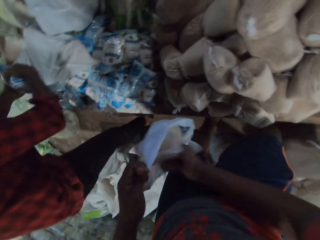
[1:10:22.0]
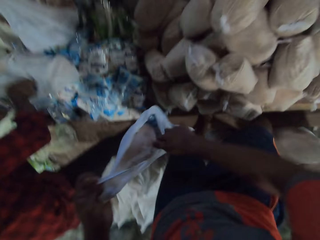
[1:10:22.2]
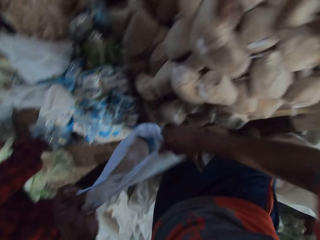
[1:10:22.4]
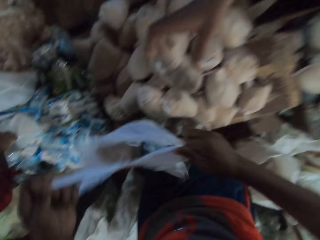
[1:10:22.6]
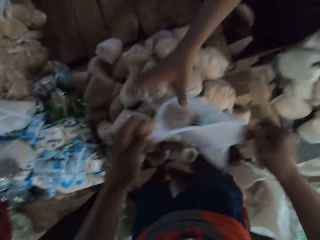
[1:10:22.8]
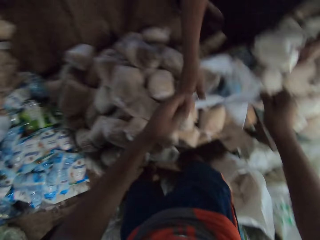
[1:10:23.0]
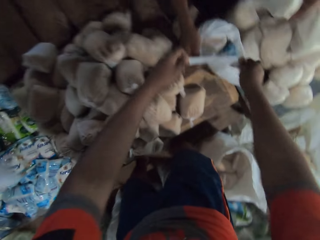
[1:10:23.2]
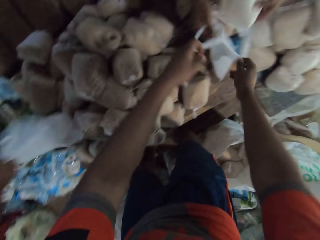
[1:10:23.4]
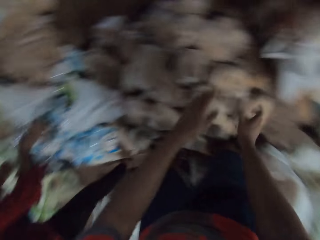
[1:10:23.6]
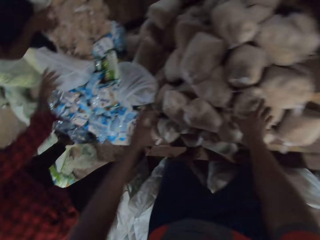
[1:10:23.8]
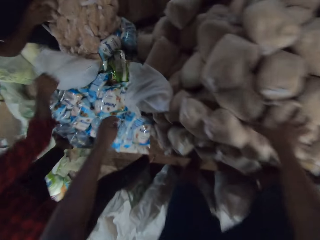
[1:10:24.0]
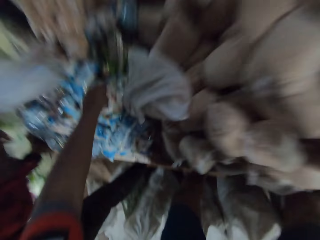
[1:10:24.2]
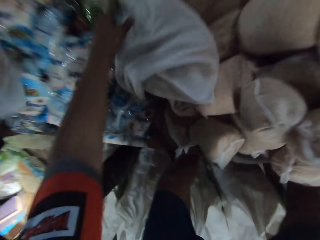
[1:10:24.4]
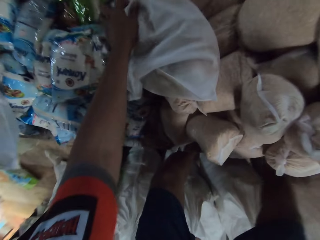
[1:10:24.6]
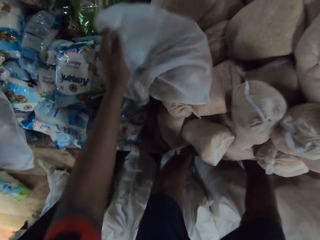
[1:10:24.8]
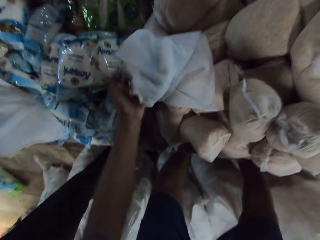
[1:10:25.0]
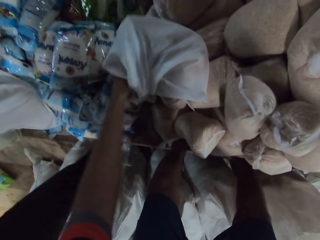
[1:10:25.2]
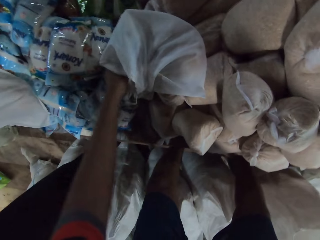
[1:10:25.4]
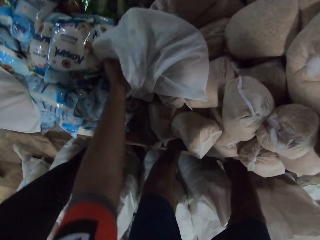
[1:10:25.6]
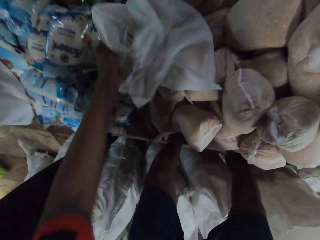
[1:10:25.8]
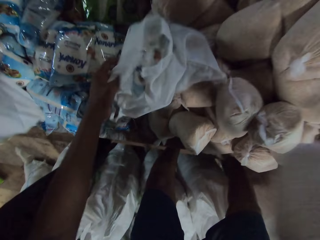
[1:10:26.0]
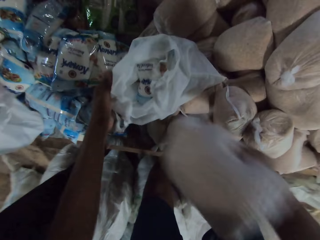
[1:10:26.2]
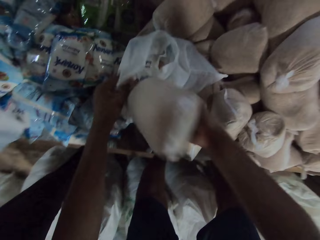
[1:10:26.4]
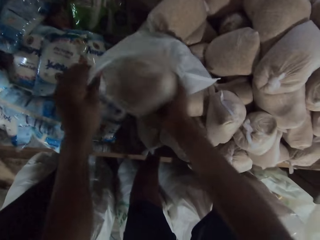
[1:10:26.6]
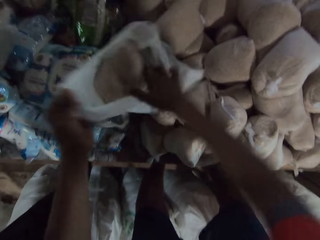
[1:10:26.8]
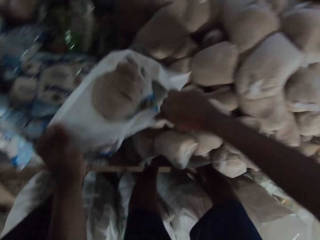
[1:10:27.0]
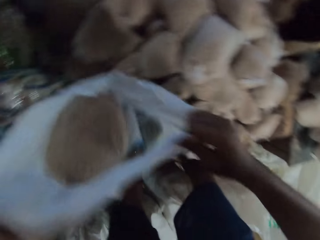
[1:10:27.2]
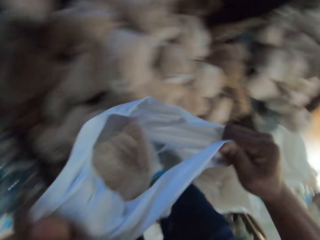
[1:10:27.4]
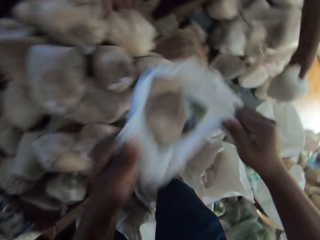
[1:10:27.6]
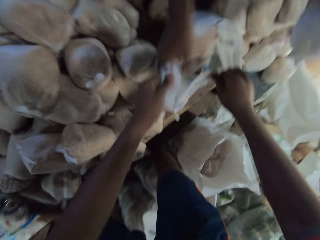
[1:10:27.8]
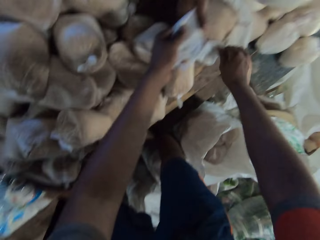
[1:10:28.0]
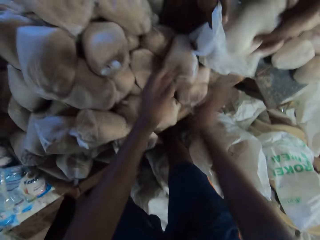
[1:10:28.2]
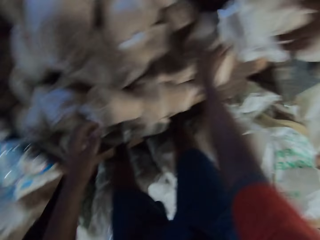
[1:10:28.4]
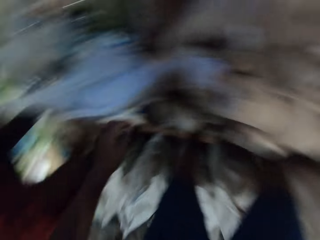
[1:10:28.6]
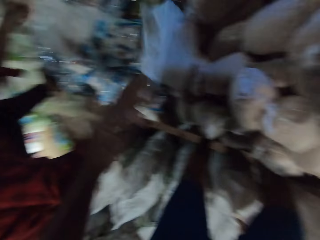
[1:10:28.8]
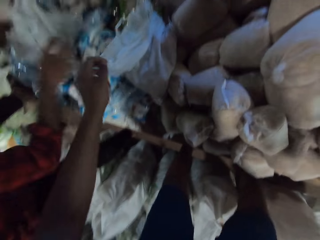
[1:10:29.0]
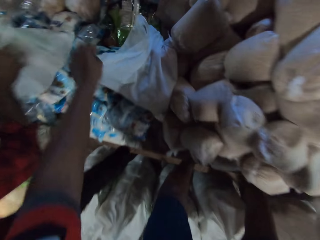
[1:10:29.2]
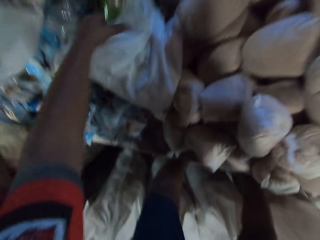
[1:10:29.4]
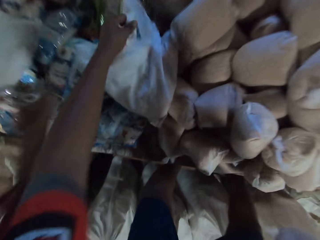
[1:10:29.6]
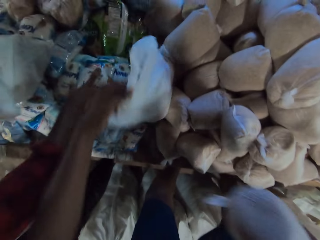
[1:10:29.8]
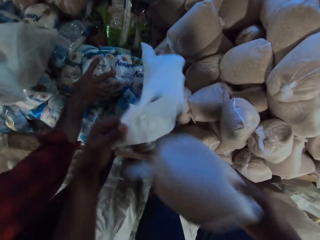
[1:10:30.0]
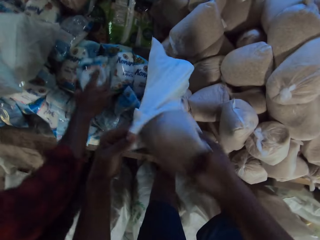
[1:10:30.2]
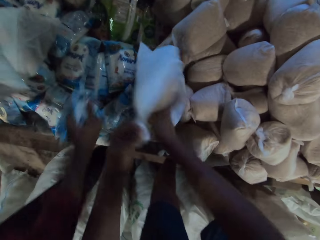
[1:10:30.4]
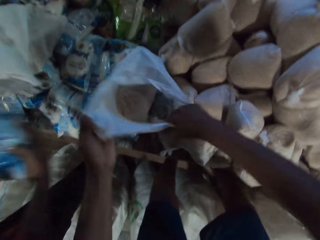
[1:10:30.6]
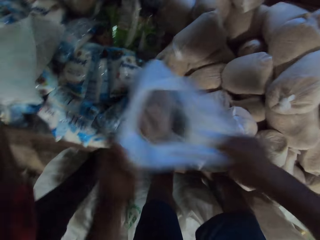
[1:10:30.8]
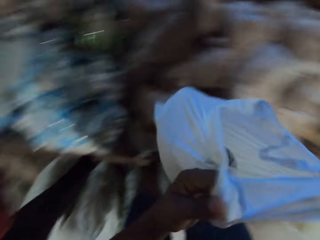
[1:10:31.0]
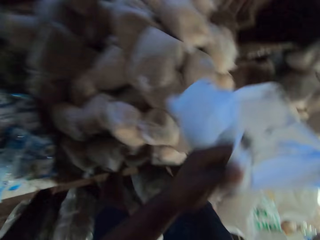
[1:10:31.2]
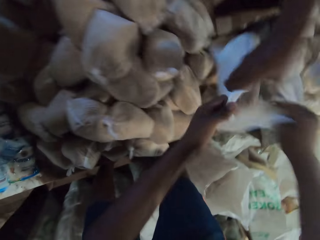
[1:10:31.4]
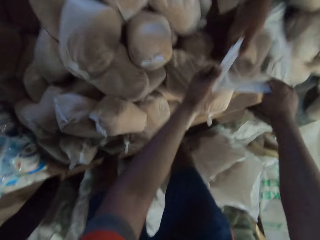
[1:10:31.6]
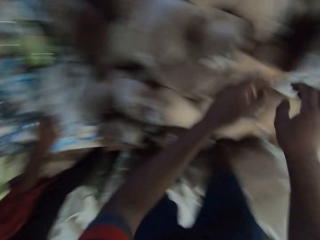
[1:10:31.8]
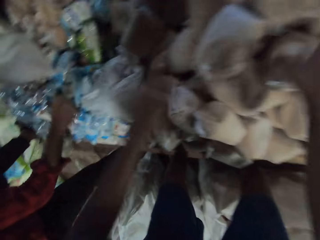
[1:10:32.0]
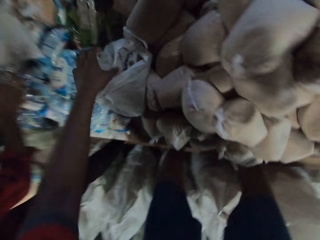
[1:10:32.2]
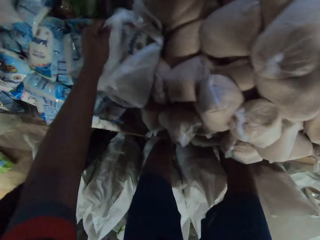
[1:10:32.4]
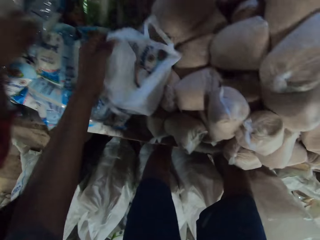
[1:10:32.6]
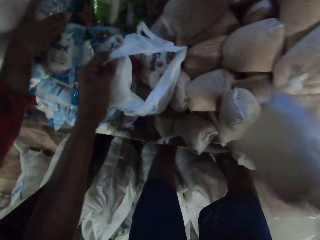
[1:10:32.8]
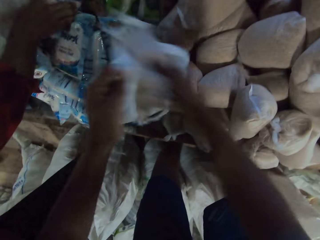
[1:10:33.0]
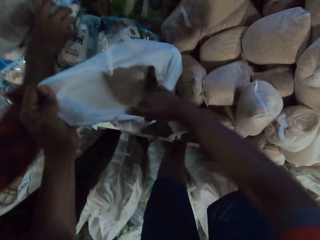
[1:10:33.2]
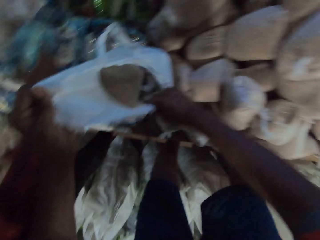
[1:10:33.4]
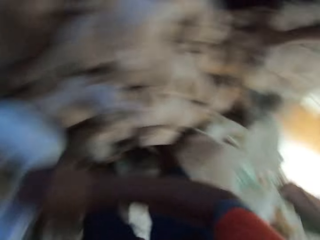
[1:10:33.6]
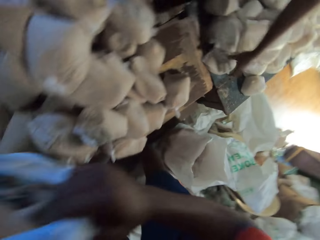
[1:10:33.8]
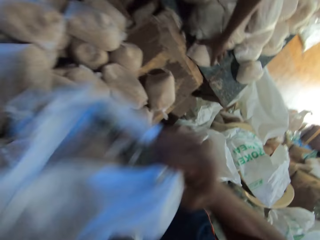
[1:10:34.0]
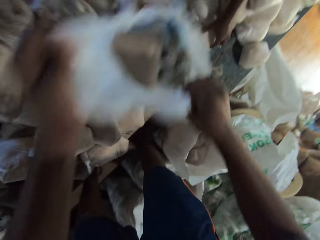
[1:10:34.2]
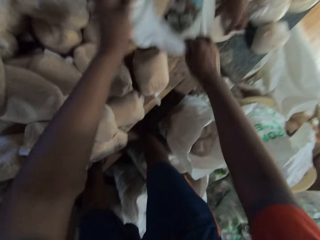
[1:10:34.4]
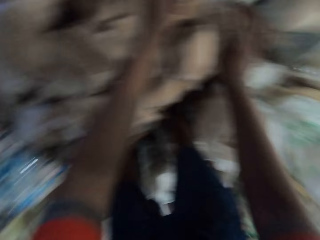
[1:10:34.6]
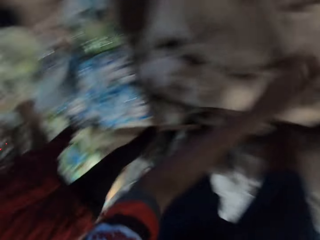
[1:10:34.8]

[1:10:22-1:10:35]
A man places the bag of salt in the package bag with his right hand. The camera wearer passes the bag to another man with both hands. The second man holds the bag in his right hand. The first man lifts the bag from the table with both hands. The second man picks the package bag. The camera wearer places the bag on the table with his right hand. The first man drops the package bag. The camera wearer picks a bag of broken wheat from the table with his right hand. The second man places a bag of flour in the bag with his left hand. The first man picks the bag from the table with his right hand. The camera wearer holds the bag on the table in his left hand. The first man lifts the bag from the table with his right hand. A third man picks a packet from the table with his right hand. The camera wearer places the bag of broken wheat in the package bag with his right hand. He lifts the bag from the table with both hands. He passes the bag to the second man with both hands. The second man picks a bag of flour from the table with his left hand. The second man holds the bag in his right hand. The second man picks the package bag. The camera wearer places the bag of flour in the bag with his left hand. He picks a bag of broken wheat from the table with his right hand. The first man places the bag on the table with his right hand. The first man drops the package bag. The camera wearer holds the bag on the table in his left hand. The first man opens the bag on the table with his right hand. The first man picks a bag of salt from the table with his right hand. The camera wearer places the bag of broken wheat in the package bag with his right hand. The second man picks the package bag. The camera wearer lifts the bag from the table with both hands. The first man places the bag of salt in the bag with his right hand. The camera wearer passes the bag to the second man with both hands. The second man holds the bag in his right hand. The second man places a bag of flour in the bag with his left hand. The first man drops the package bag. The camera wearer picks a bag of broken wheat from the table with his right hand. He holds the bag on the table in his left hand. The first man picks a bag of salt from the table with his right hand. The camera wearer places the bag of broken wheat in the package bag with his right hand. He lifts the bag from the table with both hands. He passes the bag to the second man with both hands. The second man picks a bag of flour from the table with his left hand.

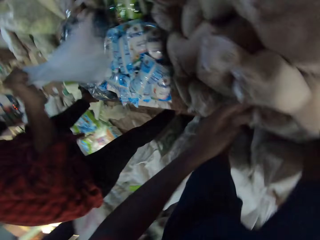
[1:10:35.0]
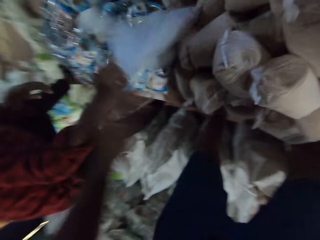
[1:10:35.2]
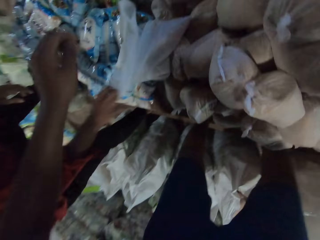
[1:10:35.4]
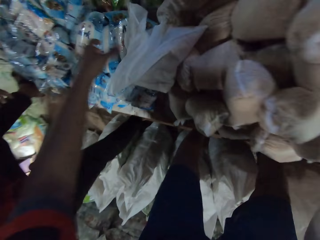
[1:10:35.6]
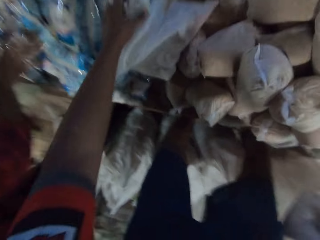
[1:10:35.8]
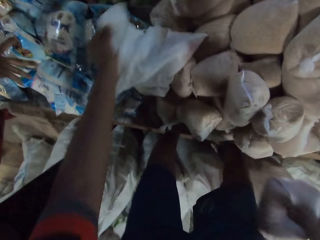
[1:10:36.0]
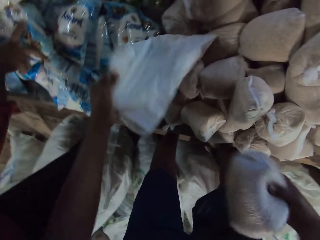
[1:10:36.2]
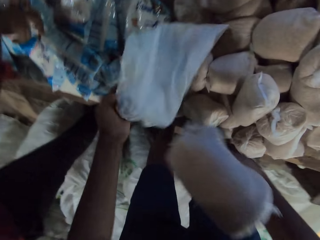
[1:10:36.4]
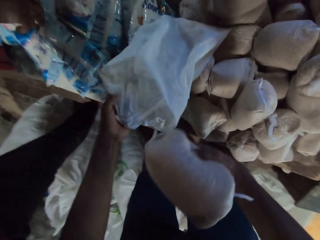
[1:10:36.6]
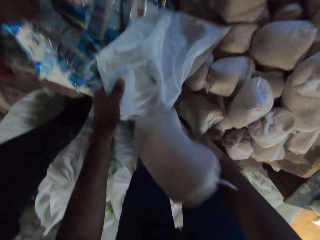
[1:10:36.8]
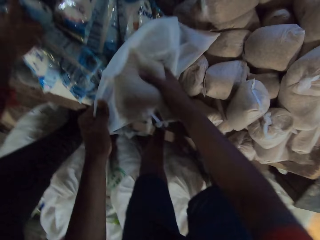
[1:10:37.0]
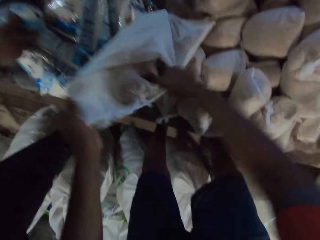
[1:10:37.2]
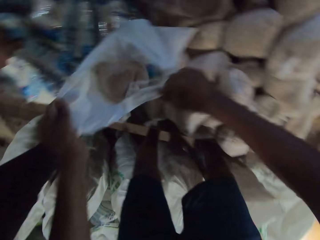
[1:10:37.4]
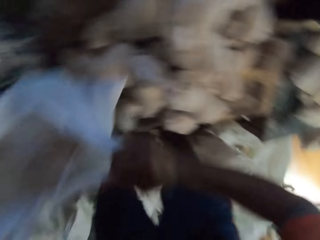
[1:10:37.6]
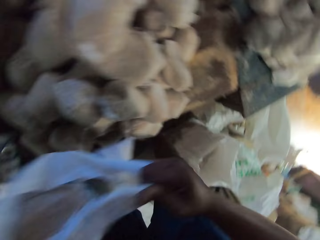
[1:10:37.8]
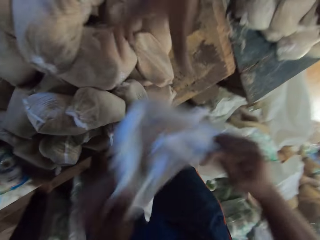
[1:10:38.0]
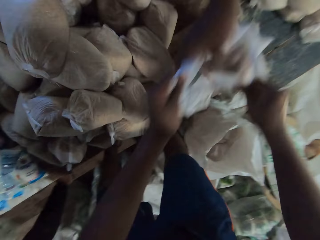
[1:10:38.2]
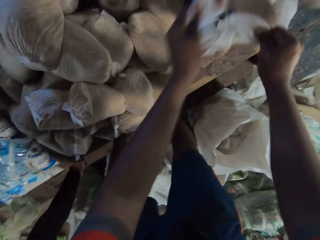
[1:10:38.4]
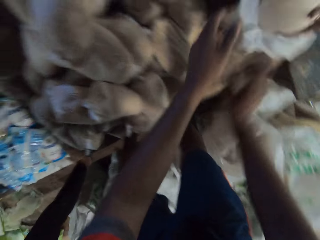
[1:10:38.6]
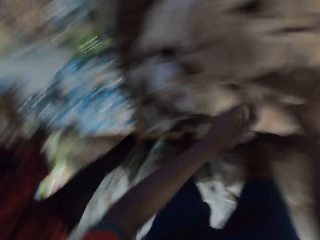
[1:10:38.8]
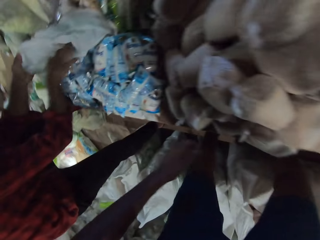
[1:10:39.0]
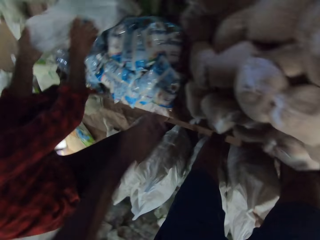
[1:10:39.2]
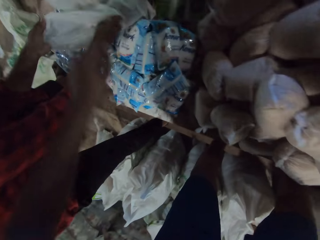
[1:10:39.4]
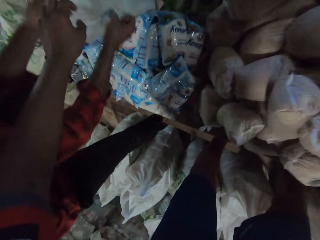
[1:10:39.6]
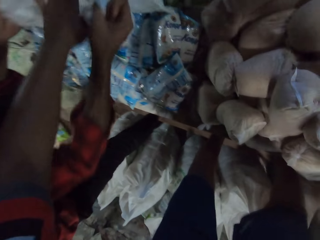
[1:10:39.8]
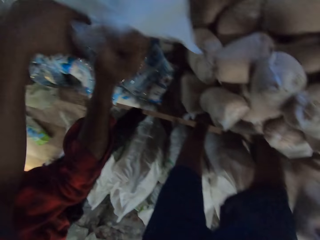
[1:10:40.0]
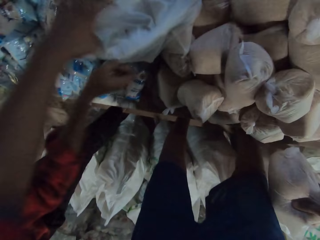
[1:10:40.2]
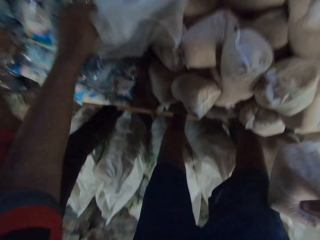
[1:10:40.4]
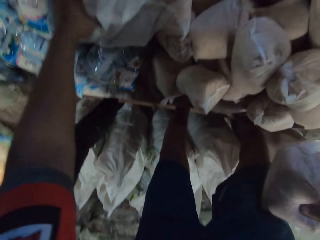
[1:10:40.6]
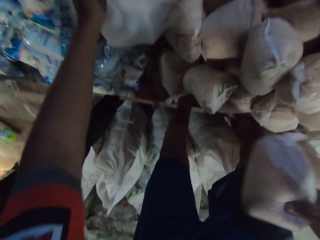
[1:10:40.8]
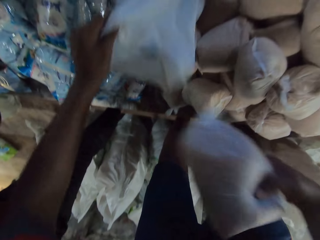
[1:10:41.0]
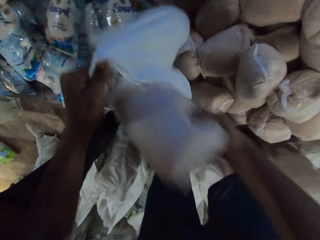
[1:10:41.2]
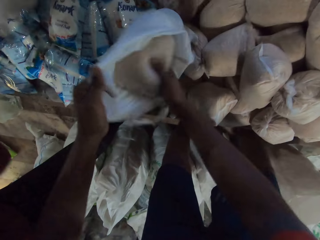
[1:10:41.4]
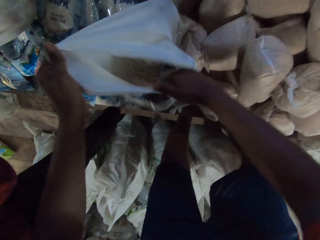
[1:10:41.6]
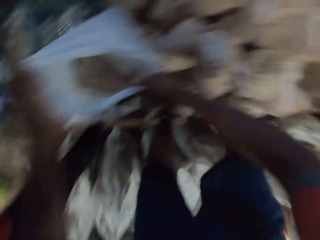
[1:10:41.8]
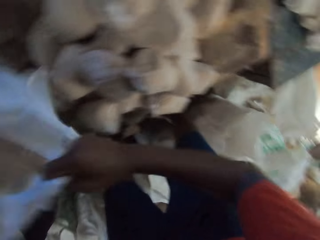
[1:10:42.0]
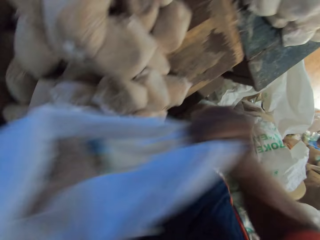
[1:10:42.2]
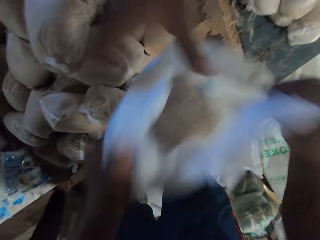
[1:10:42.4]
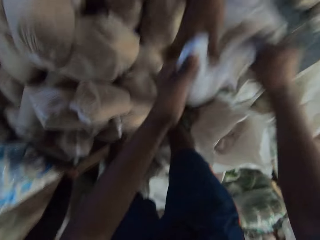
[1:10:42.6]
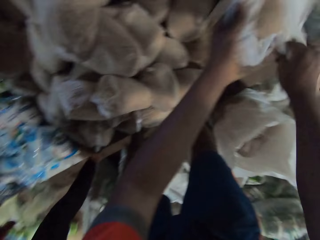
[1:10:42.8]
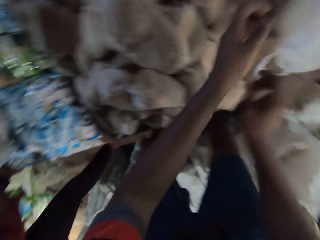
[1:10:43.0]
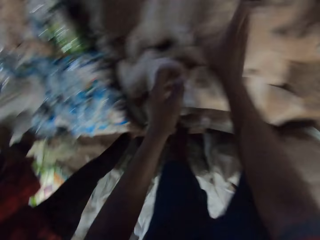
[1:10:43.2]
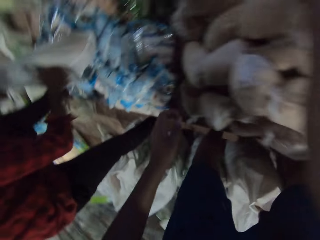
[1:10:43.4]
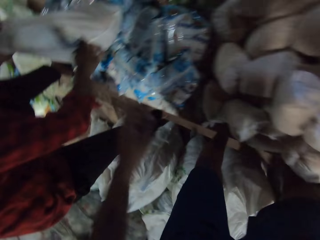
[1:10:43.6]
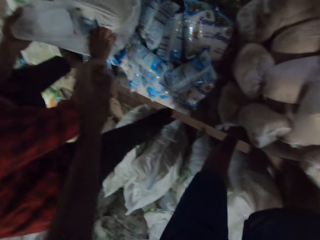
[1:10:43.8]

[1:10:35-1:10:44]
A man holds the bag in his right hand. The camera wearer places the bag on the table with both hands. The man picks the package bag. Another man places a bag on the table with his right hand. The second man drops the package bag. The camera wearer holds the bag on the table in his left hand. The second man places his right hand on a bag of salt on the table. The camera wearer places the bag of broken wheat in the package bag with his right hand. He lifts the bag from the table with both hands. He passes the bag to the first man with both hands. The first man picks a bag of flour from the table with his left hand. The first man holds the bag in his right hand. The first man picks the package bag. The camera wearer holds a bag of broken wheat on the table with his right hand. The second man holds a bag on the table with his left hand. The second man passes the bag to the camera wearer with both hands. The camera wearer holds the bag in his left hand. He picks the package bag. He places the bag of broken wheat in the package bag with his right hand. A third man drops a bag on the table with his left hand. The second man holds the bag on the table with both hands. The camera wearer lifts the bag from the table with both hands. He passes the bag to the first man with both hands. The first man picks the package bag. The first man holds the bag in his right hand. The camera wearer holds a bag of broken wheat on the table with his right hand.
